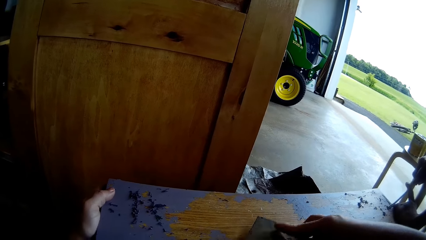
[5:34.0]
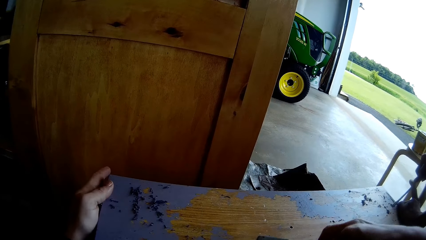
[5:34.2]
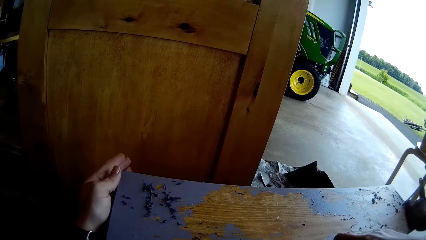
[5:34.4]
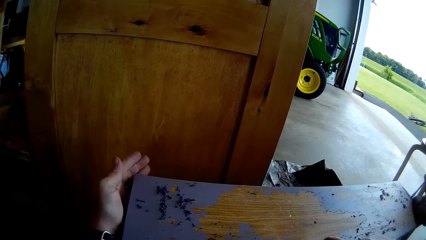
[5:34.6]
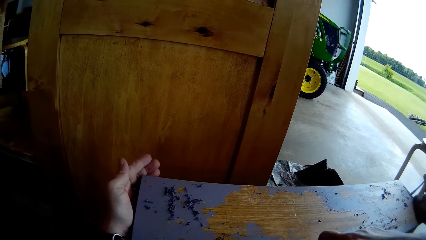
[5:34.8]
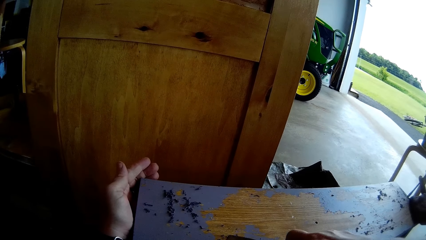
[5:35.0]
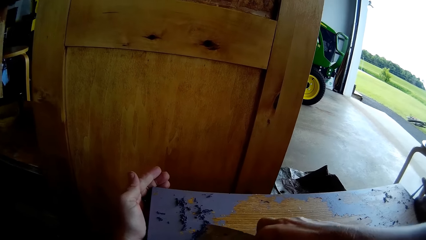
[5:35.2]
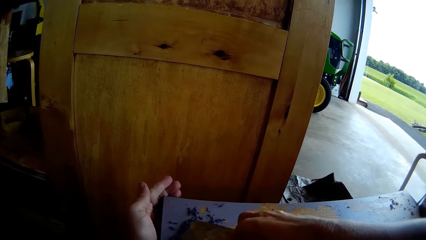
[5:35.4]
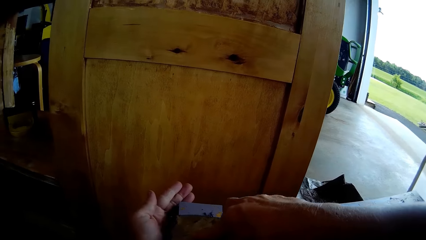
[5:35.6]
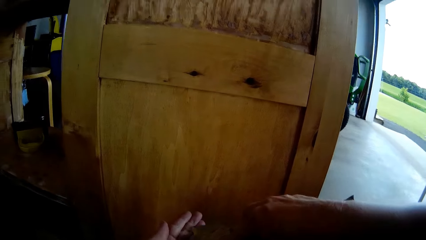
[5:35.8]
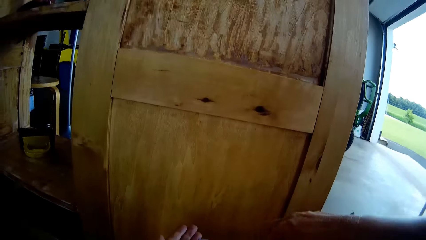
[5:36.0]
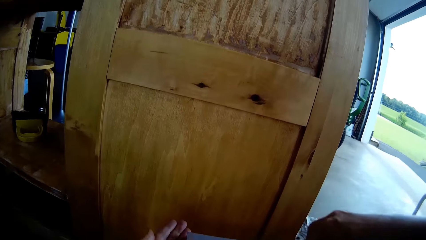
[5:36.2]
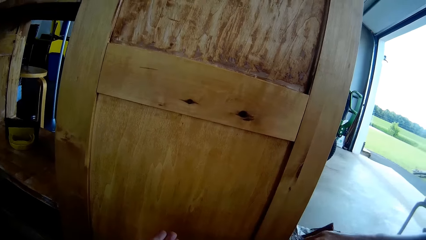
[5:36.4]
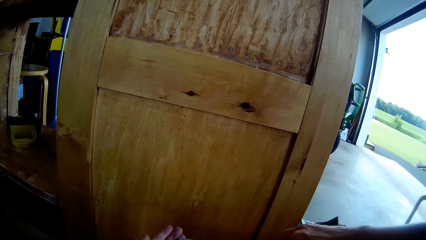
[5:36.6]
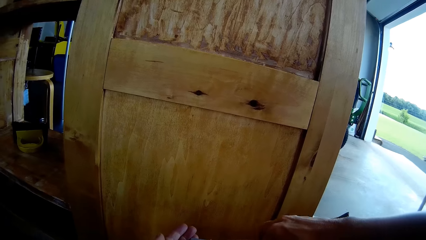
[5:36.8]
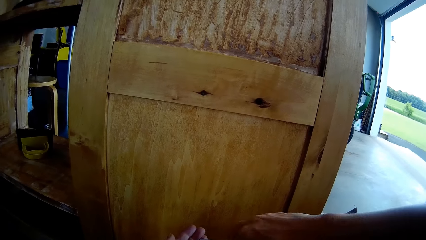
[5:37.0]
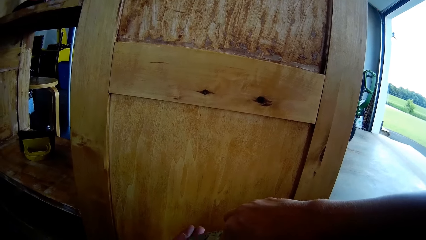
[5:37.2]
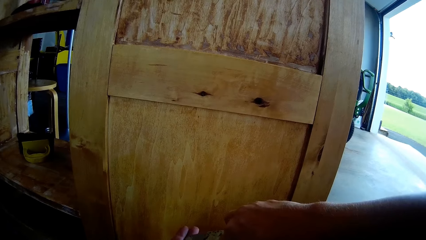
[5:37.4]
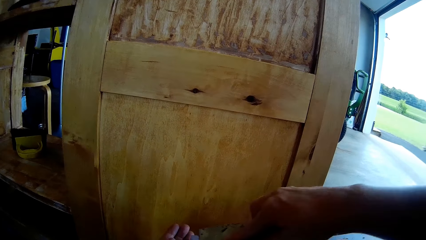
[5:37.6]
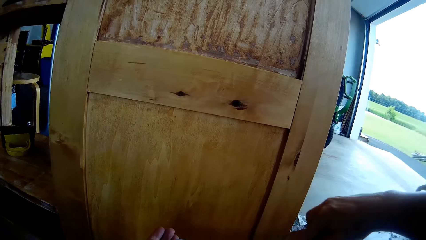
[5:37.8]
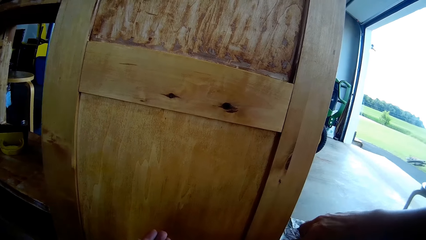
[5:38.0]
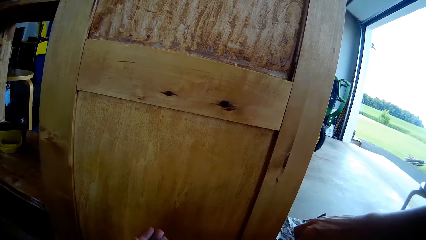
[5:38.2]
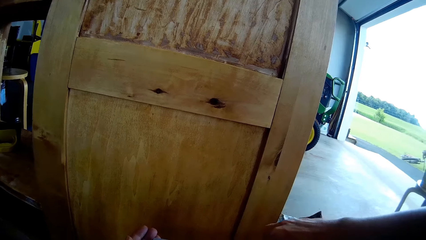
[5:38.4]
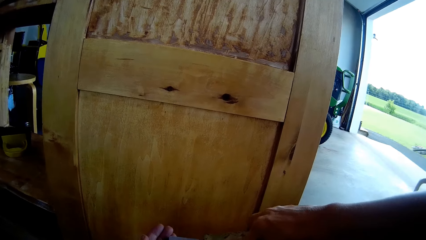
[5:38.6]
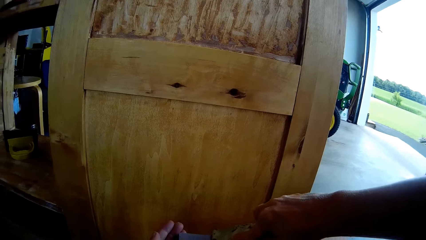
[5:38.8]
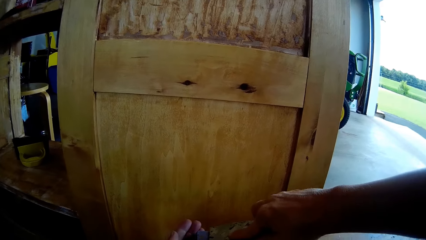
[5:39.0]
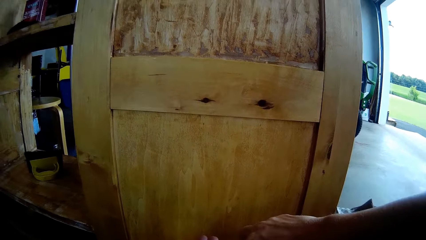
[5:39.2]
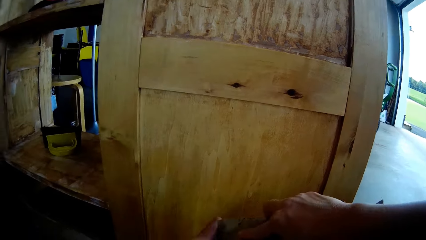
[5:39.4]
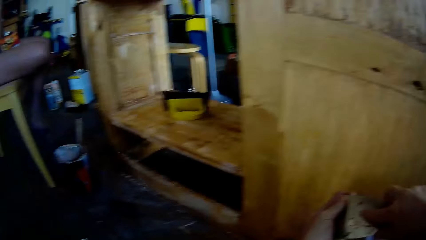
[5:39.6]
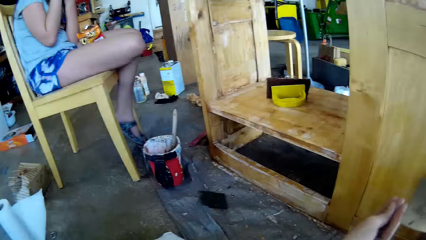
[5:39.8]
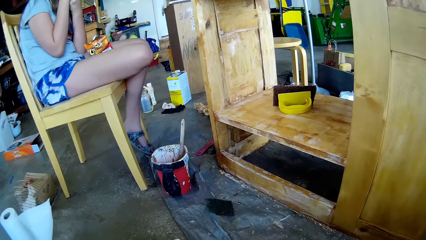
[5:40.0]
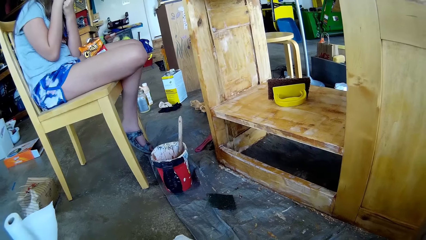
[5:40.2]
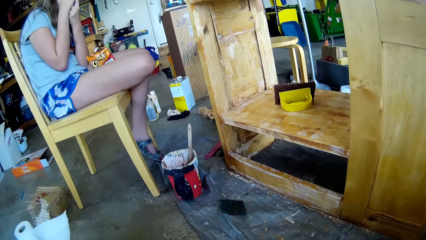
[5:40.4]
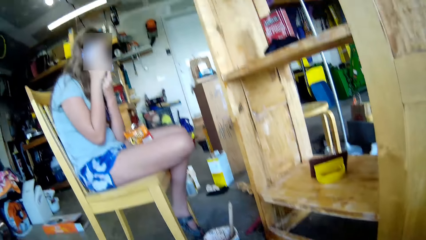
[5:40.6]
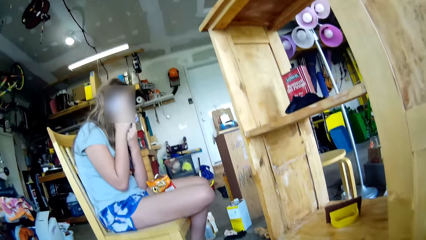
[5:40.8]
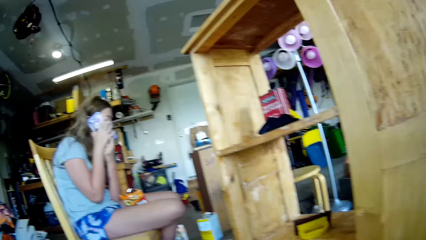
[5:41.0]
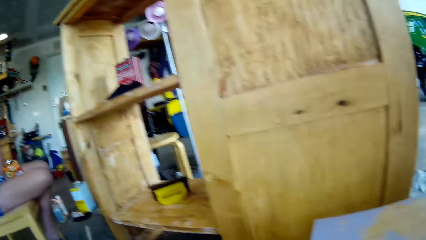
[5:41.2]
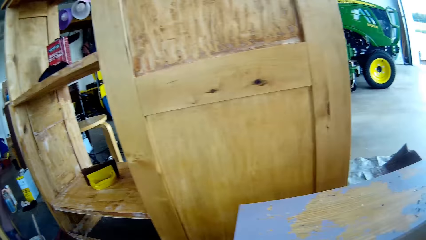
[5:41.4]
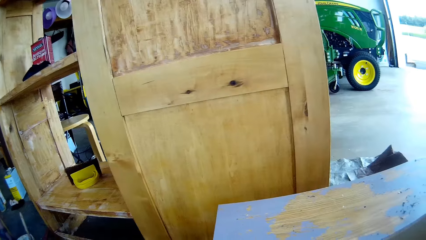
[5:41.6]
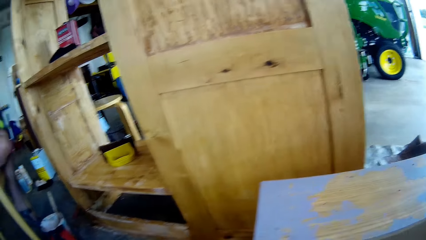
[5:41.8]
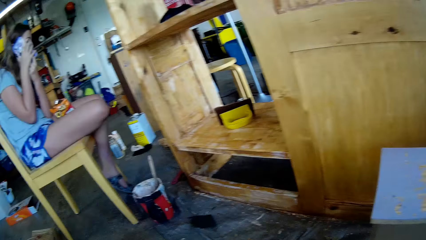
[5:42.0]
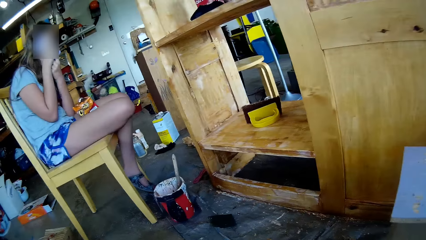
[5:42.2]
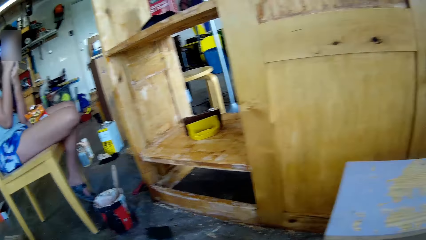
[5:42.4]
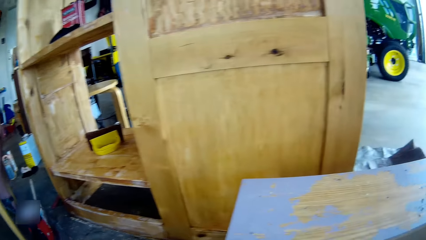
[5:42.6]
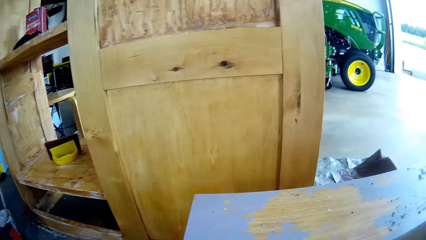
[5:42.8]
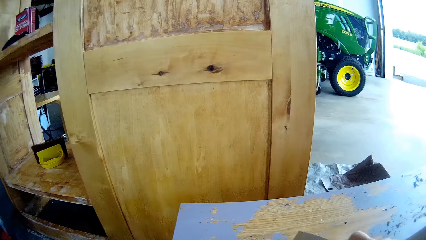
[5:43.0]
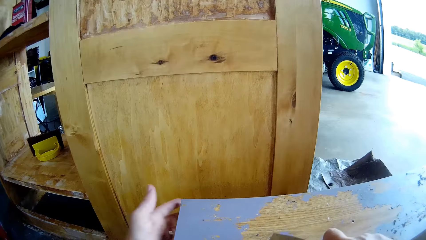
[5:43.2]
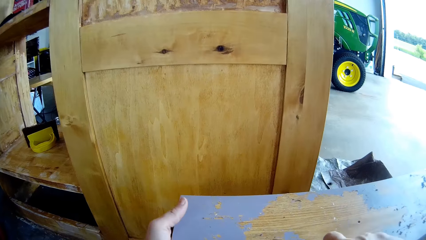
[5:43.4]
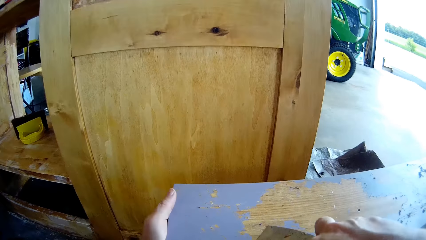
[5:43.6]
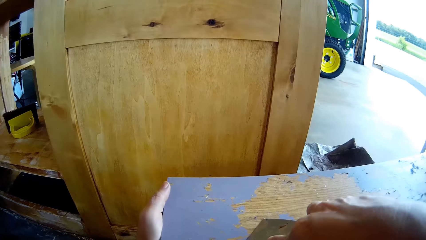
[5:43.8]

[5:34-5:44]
The camera wearer collects scraped paint. She moves around. She looks at a woman. The woman holds the phone on her right ear. The woman uses the phone. The camera wearer holds the timber with her left hand.

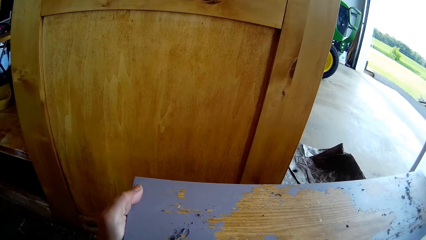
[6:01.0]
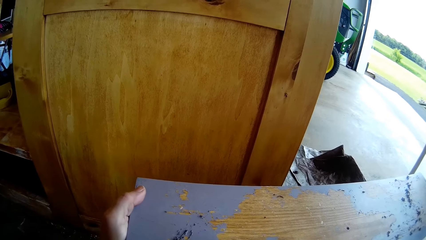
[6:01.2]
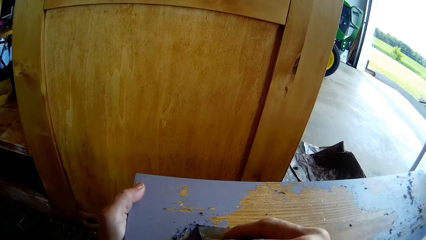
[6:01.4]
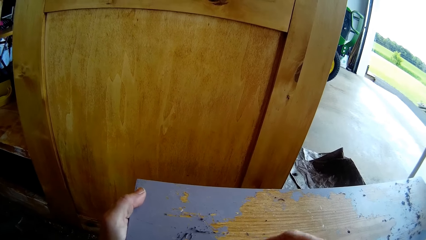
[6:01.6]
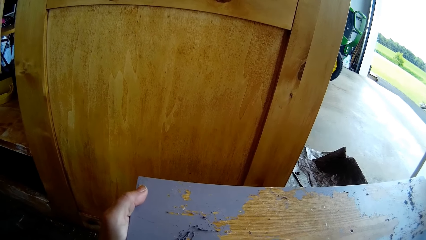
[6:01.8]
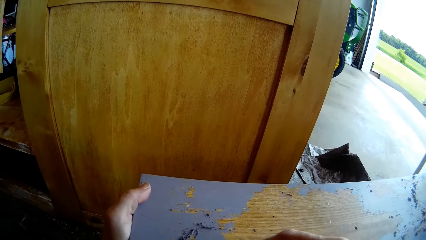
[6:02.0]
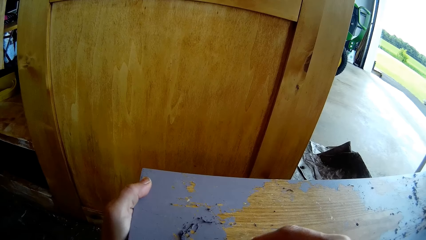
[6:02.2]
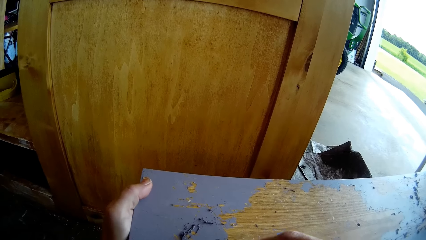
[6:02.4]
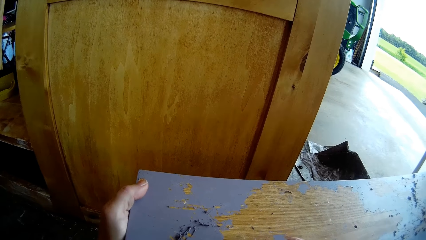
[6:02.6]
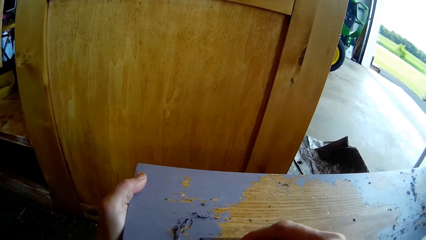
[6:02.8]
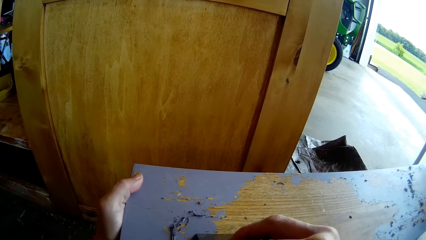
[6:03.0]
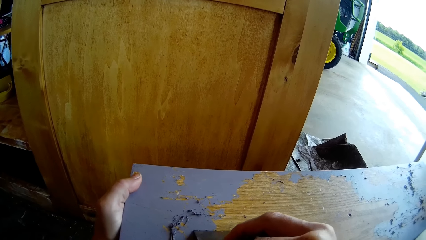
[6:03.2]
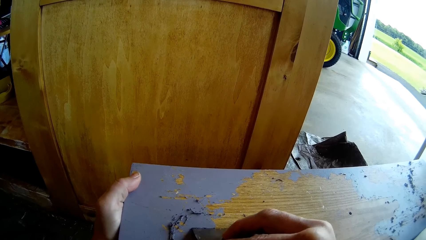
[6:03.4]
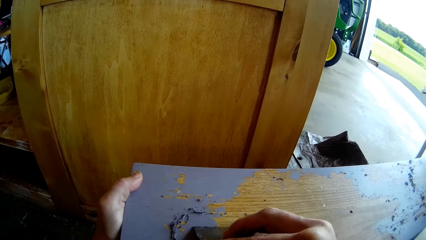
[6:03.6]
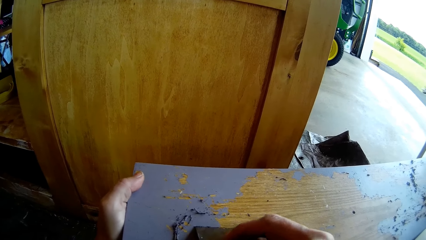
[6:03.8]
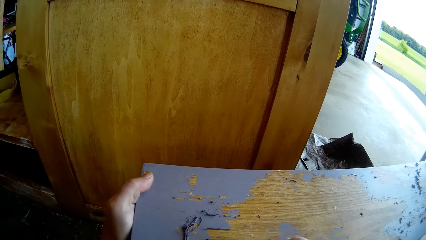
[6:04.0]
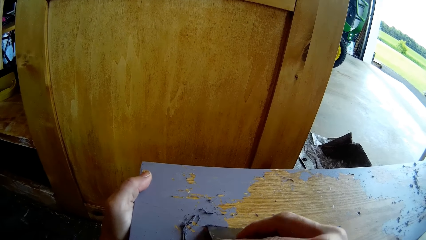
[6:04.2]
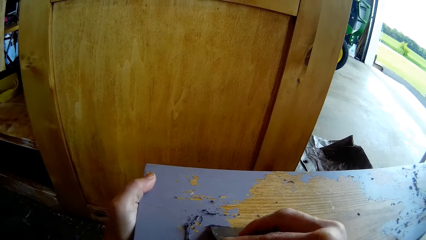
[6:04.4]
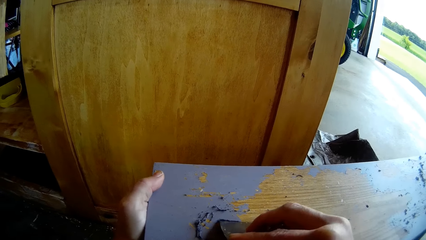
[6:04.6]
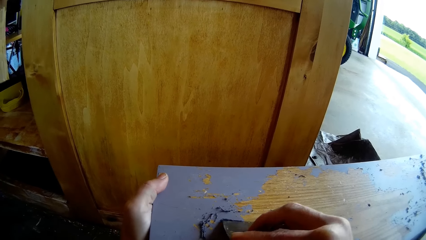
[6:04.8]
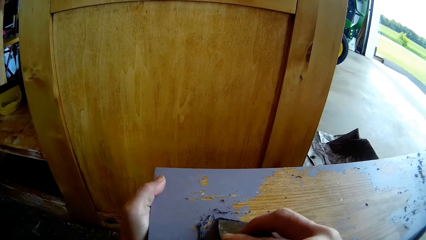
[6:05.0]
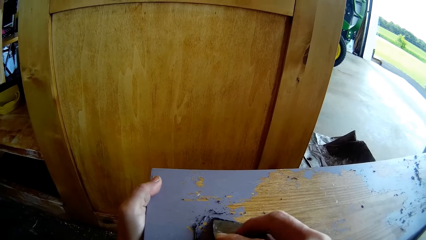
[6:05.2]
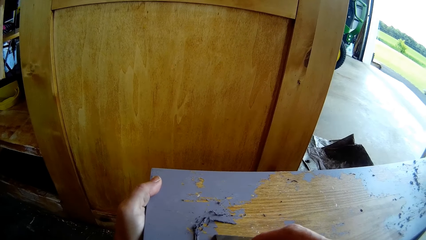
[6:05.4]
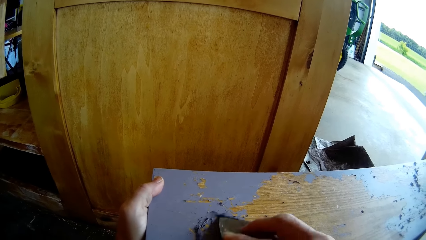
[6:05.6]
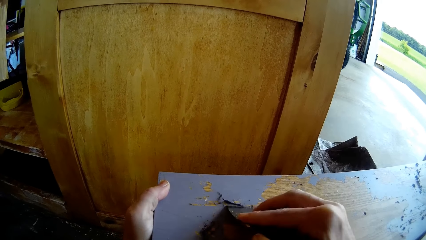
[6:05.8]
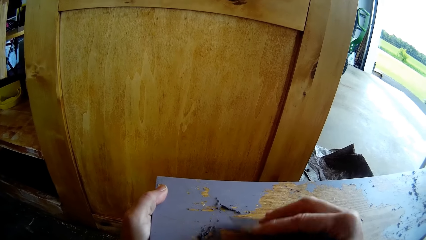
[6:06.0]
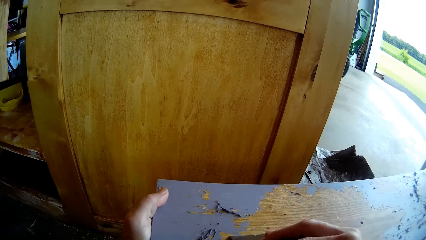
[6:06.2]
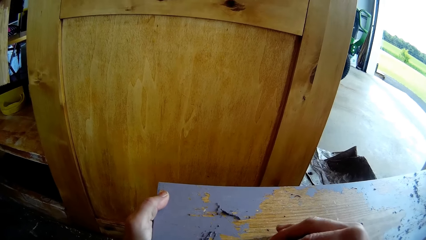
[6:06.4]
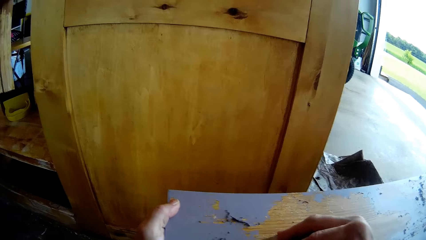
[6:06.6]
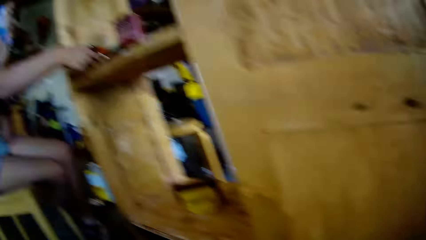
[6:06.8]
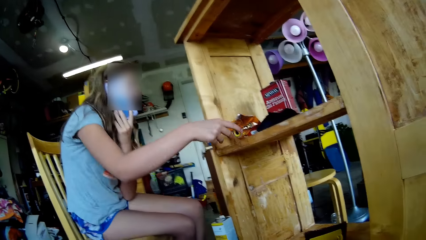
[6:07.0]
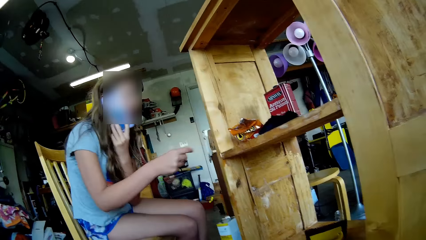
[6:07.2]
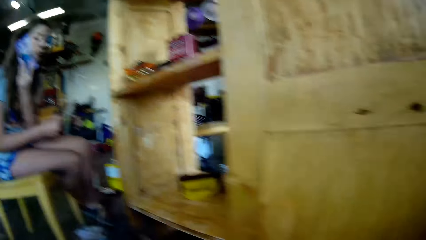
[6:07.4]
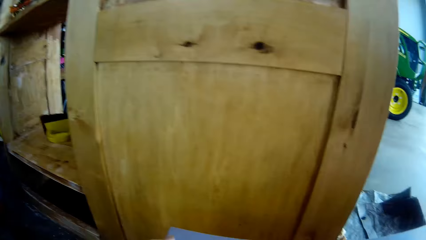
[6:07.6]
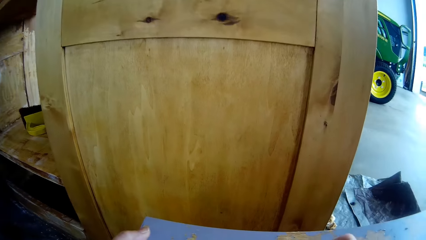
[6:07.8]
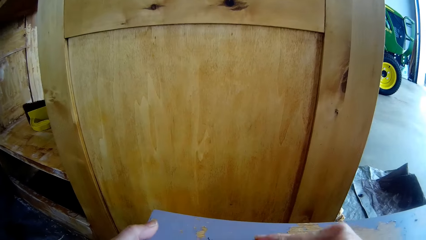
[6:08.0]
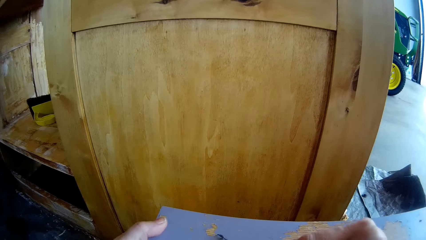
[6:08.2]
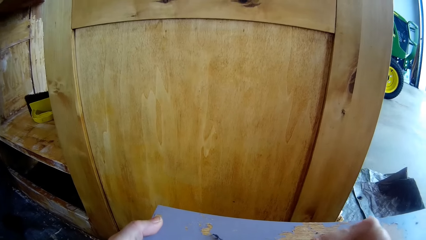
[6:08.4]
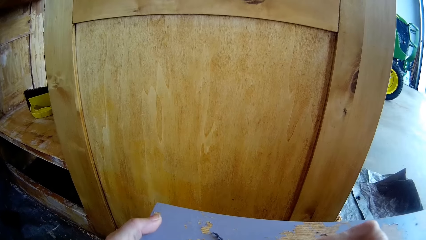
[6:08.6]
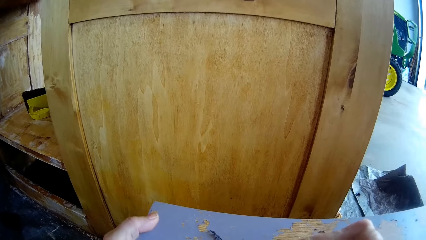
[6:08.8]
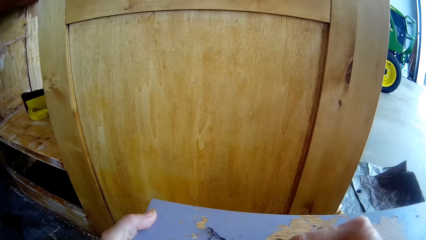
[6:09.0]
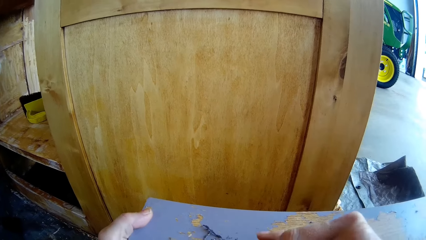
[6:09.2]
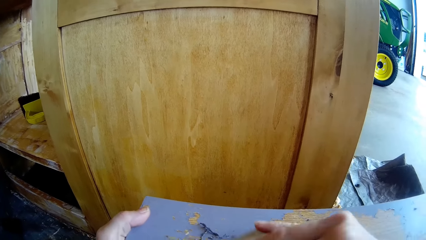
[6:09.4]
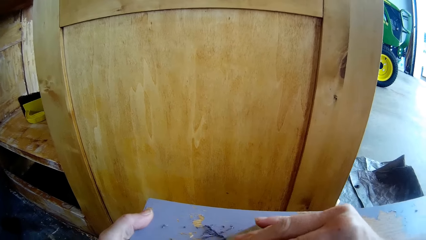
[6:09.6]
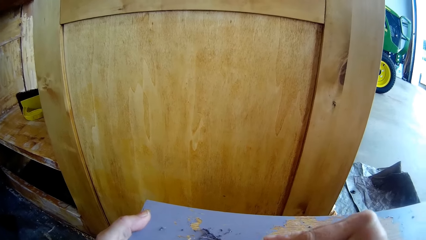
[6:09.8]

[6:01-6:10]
The camera wearer scrapes paint from a timber with a scraper. A lady drops a snack. The camera wearer looks around and looks at the lady. The lady places a sachet of something on the storage cabinet. The camera wearer scrapes paint from the timber with the scraper.
